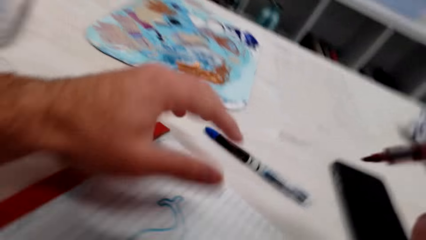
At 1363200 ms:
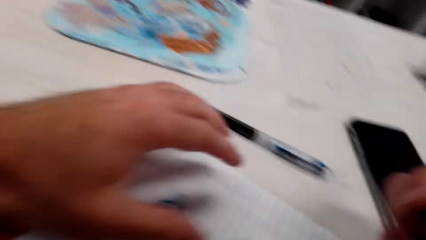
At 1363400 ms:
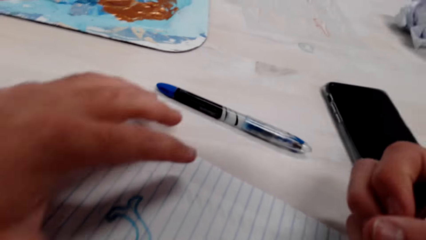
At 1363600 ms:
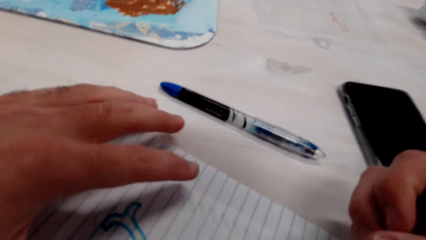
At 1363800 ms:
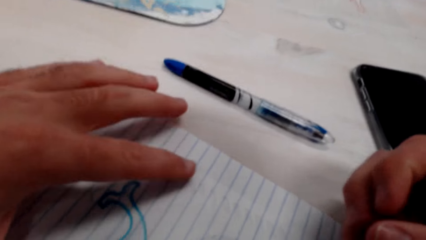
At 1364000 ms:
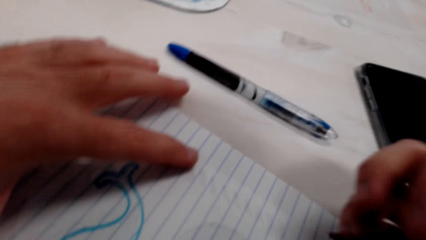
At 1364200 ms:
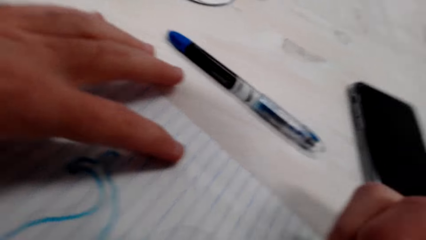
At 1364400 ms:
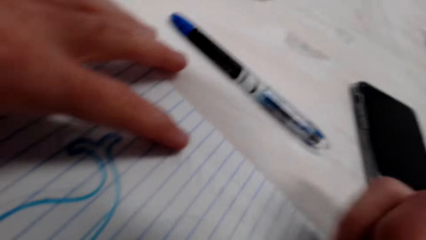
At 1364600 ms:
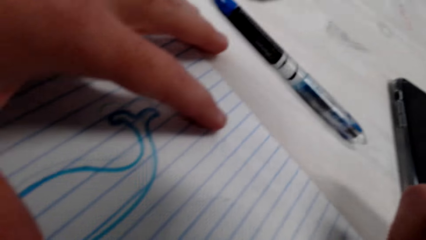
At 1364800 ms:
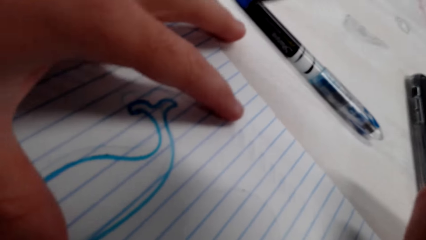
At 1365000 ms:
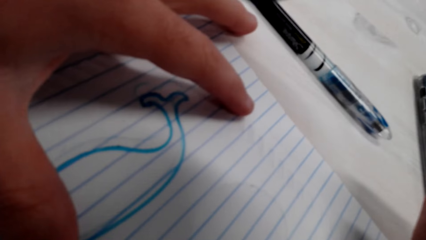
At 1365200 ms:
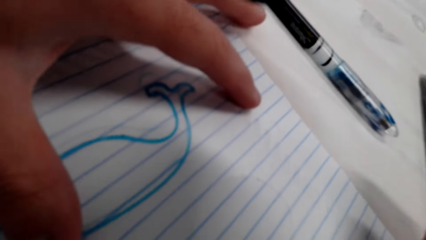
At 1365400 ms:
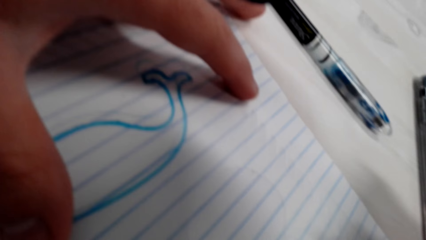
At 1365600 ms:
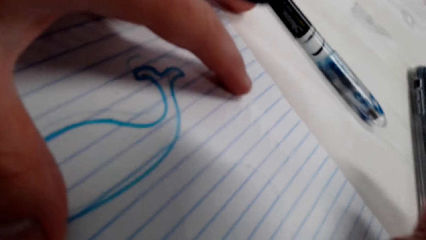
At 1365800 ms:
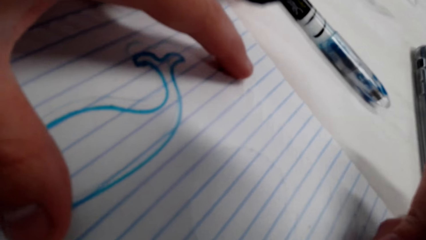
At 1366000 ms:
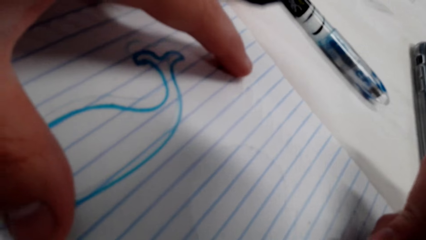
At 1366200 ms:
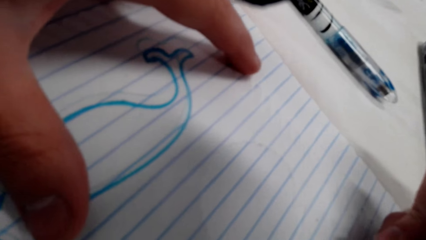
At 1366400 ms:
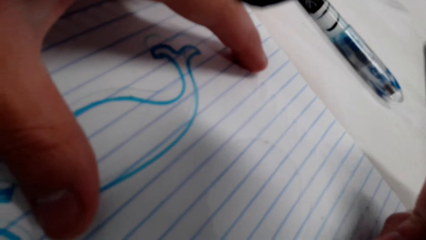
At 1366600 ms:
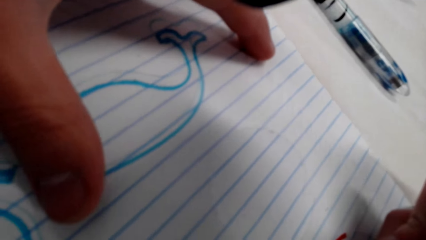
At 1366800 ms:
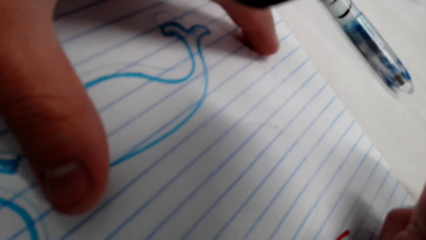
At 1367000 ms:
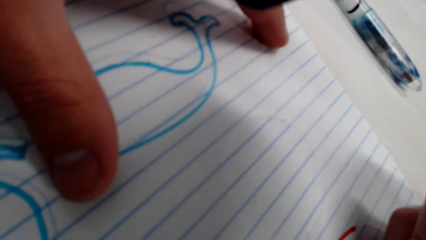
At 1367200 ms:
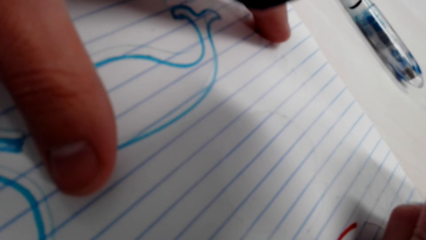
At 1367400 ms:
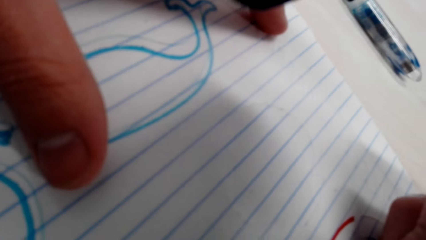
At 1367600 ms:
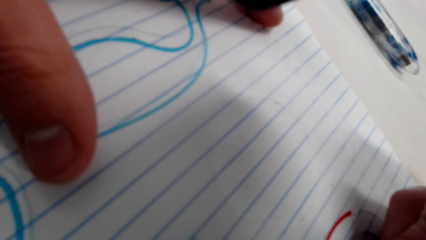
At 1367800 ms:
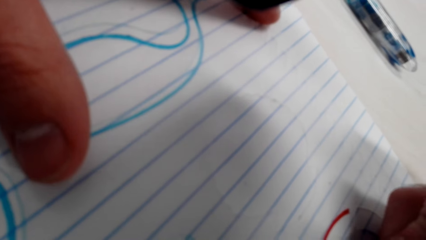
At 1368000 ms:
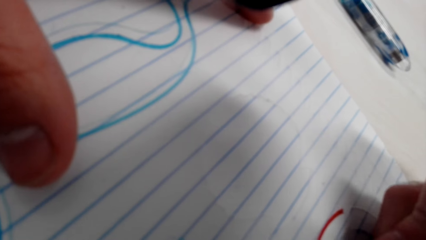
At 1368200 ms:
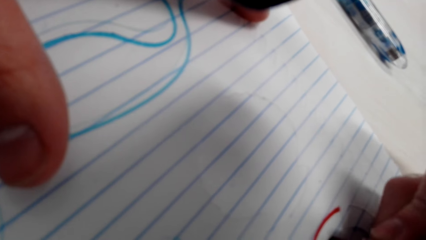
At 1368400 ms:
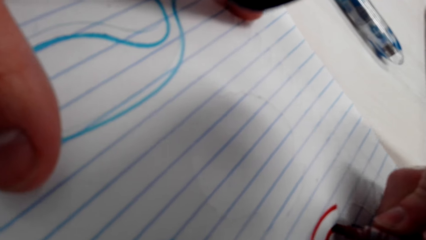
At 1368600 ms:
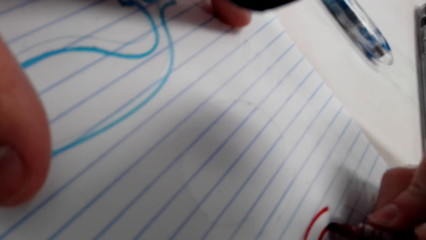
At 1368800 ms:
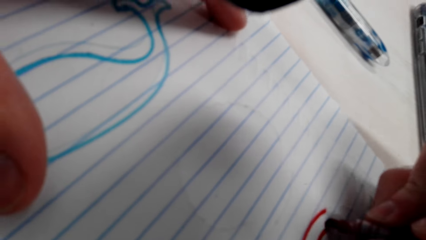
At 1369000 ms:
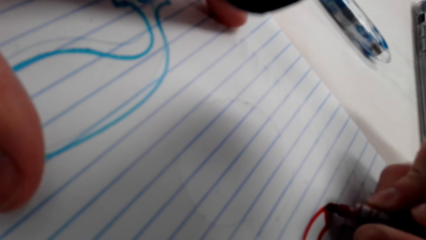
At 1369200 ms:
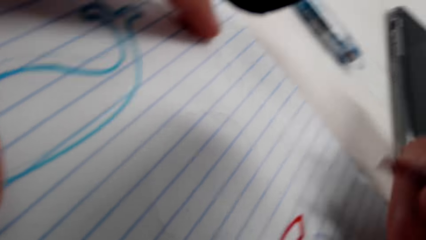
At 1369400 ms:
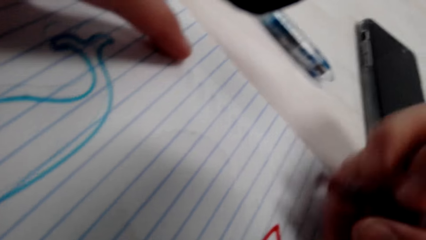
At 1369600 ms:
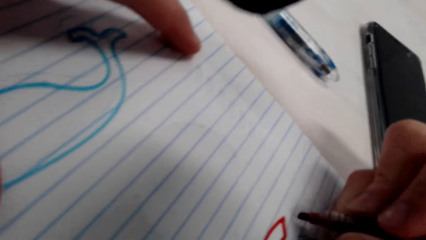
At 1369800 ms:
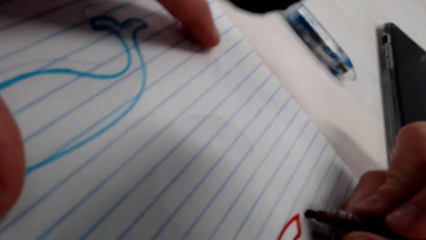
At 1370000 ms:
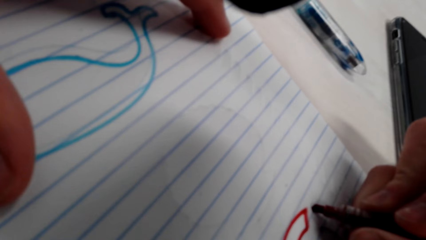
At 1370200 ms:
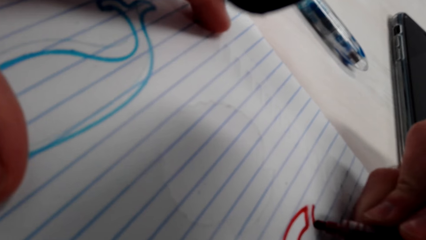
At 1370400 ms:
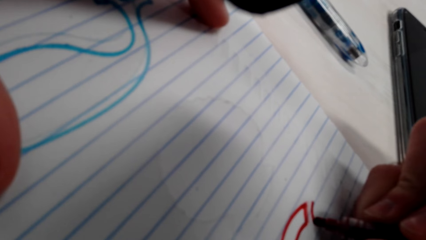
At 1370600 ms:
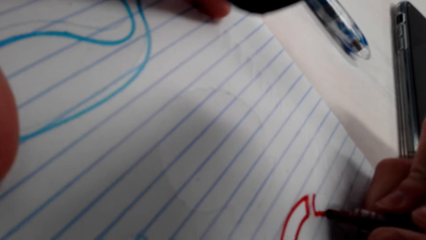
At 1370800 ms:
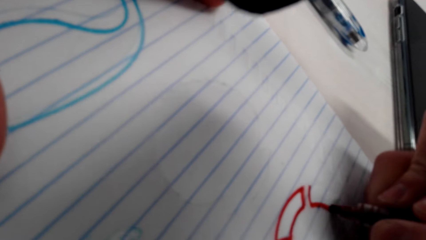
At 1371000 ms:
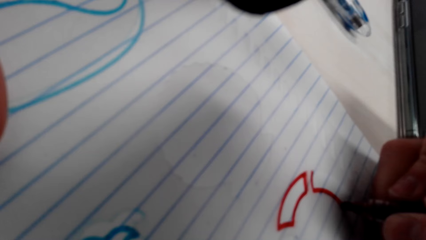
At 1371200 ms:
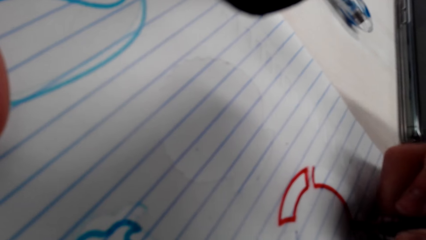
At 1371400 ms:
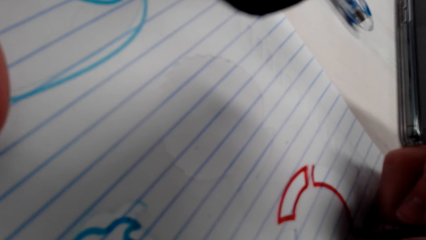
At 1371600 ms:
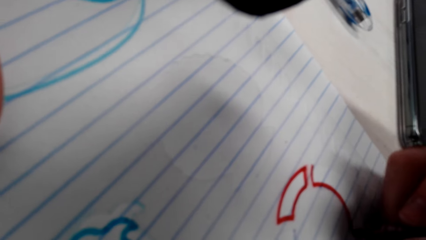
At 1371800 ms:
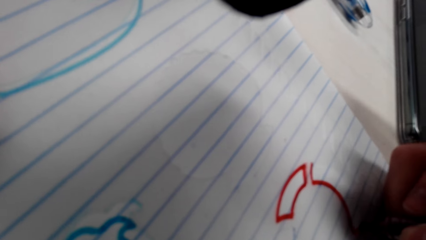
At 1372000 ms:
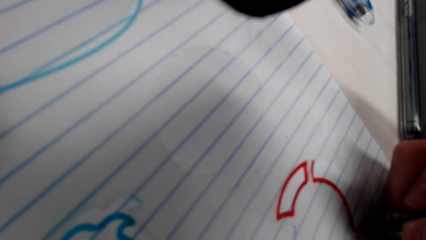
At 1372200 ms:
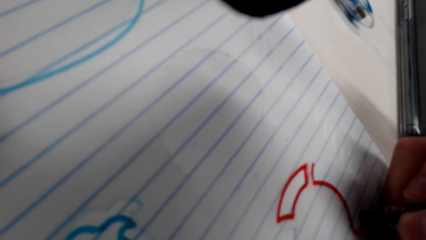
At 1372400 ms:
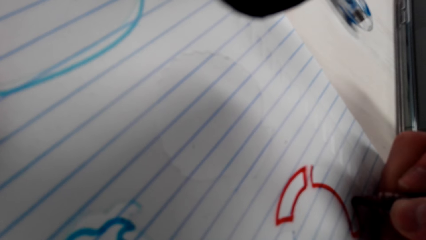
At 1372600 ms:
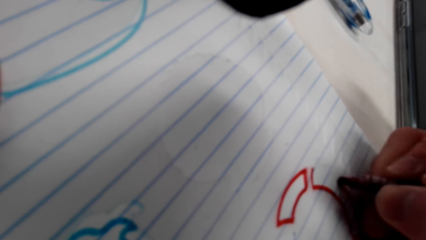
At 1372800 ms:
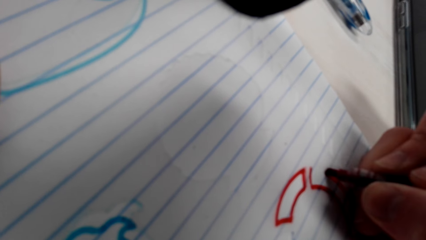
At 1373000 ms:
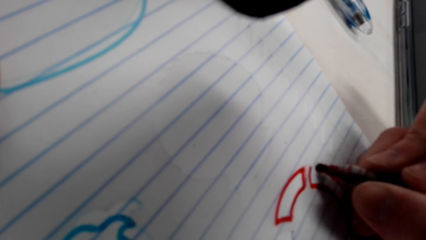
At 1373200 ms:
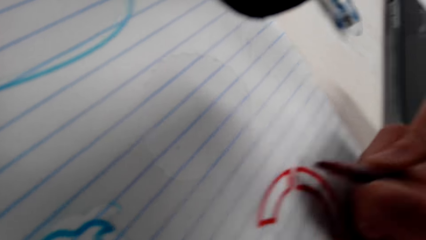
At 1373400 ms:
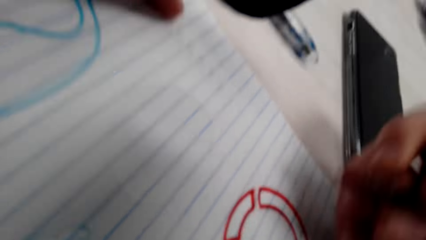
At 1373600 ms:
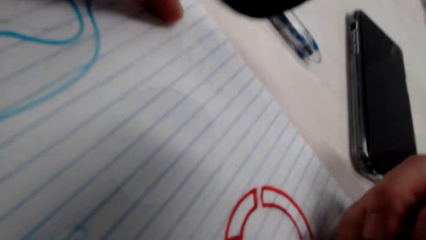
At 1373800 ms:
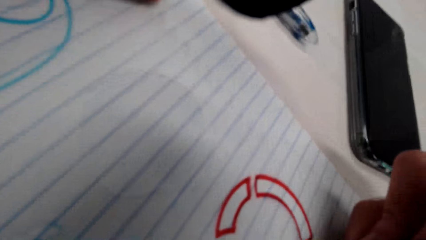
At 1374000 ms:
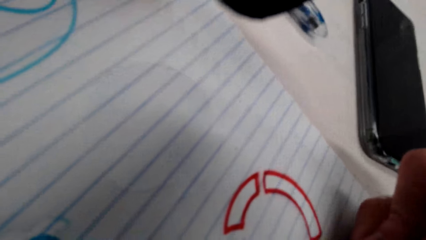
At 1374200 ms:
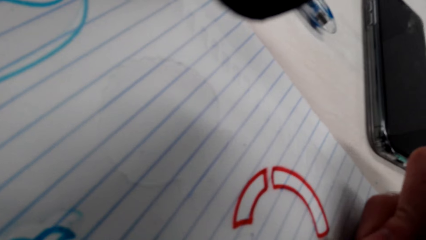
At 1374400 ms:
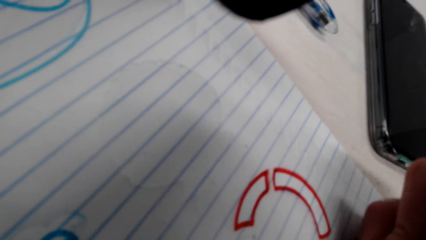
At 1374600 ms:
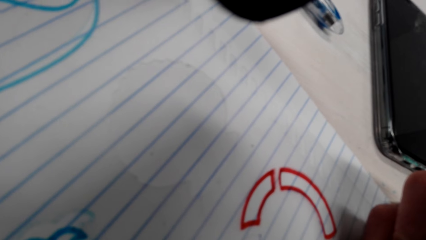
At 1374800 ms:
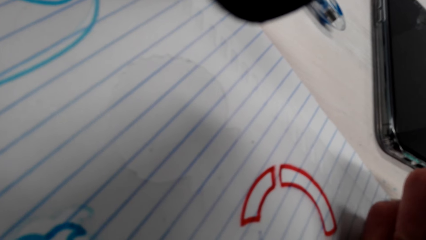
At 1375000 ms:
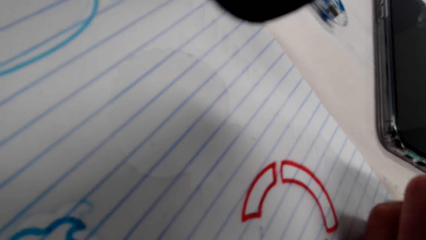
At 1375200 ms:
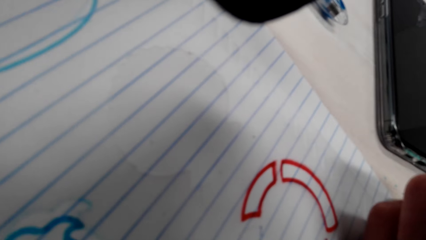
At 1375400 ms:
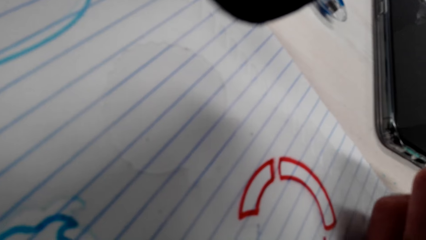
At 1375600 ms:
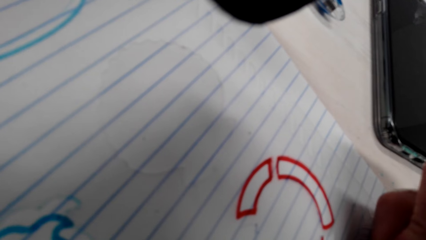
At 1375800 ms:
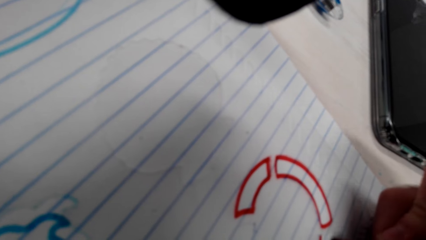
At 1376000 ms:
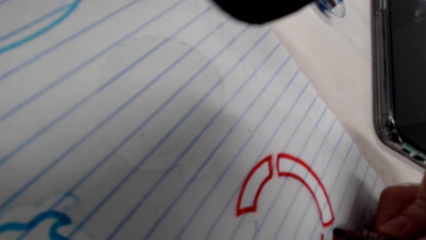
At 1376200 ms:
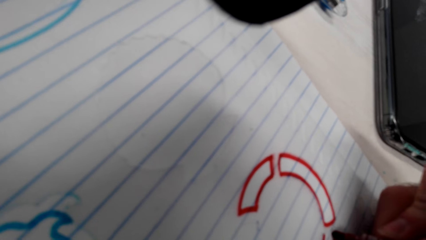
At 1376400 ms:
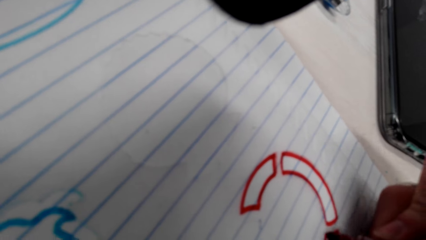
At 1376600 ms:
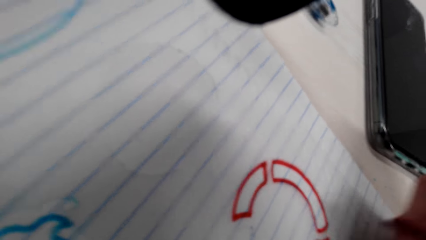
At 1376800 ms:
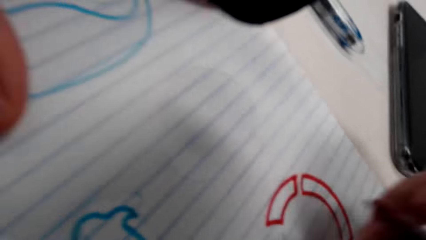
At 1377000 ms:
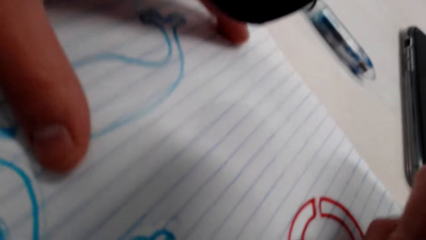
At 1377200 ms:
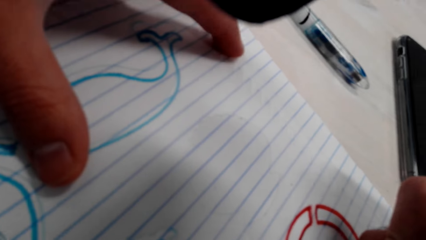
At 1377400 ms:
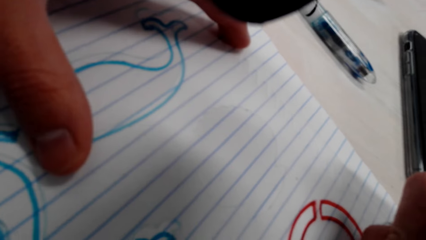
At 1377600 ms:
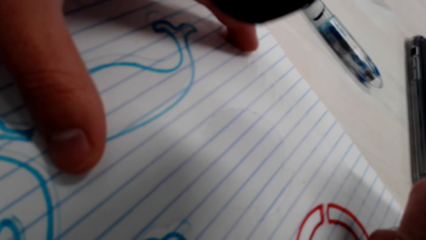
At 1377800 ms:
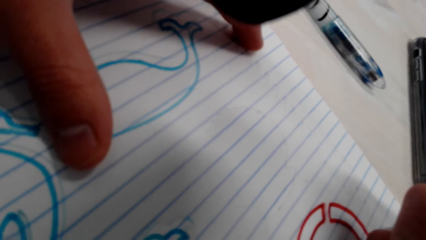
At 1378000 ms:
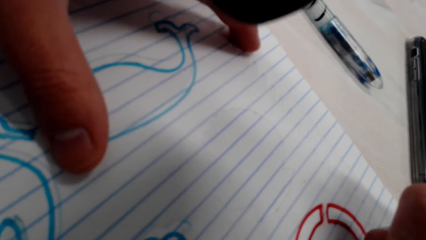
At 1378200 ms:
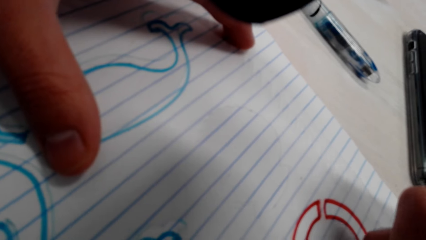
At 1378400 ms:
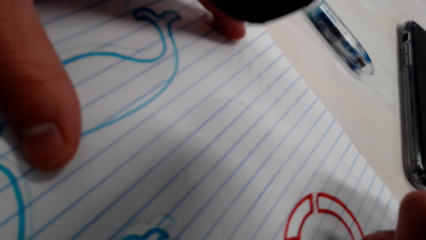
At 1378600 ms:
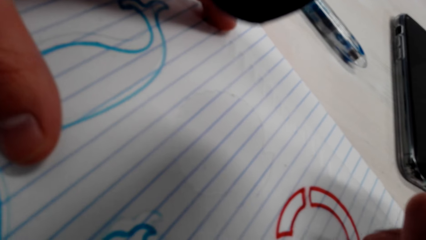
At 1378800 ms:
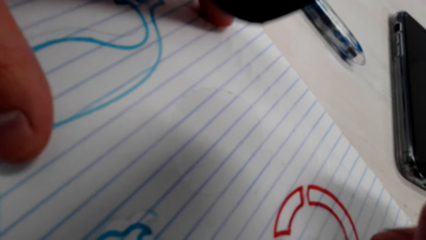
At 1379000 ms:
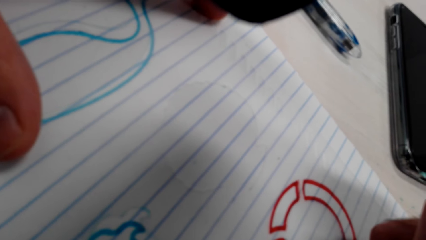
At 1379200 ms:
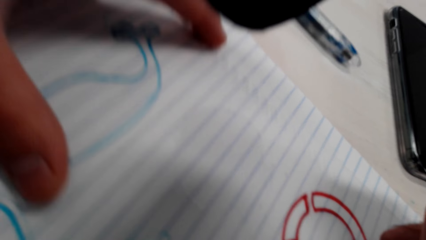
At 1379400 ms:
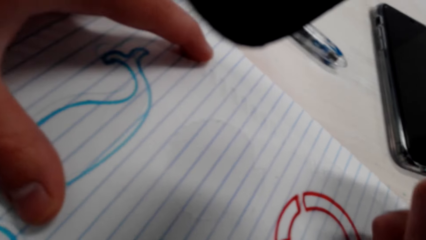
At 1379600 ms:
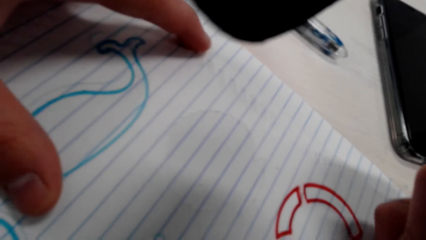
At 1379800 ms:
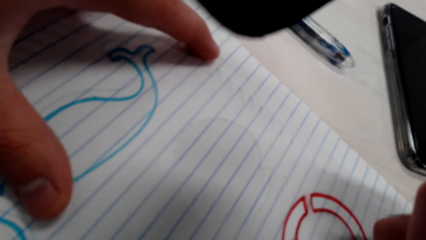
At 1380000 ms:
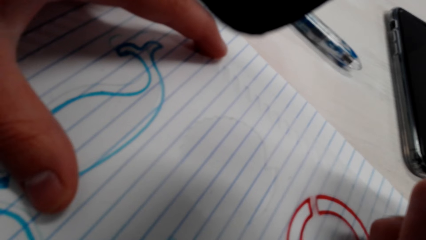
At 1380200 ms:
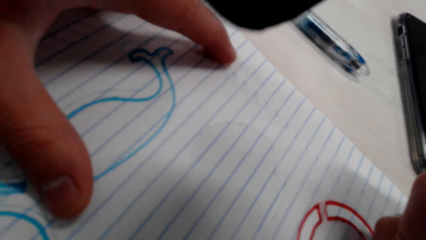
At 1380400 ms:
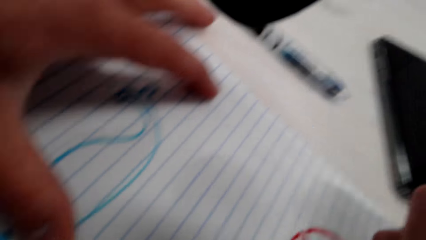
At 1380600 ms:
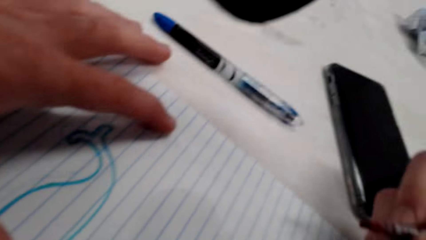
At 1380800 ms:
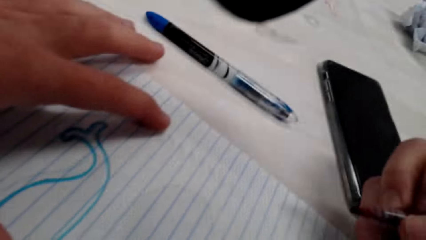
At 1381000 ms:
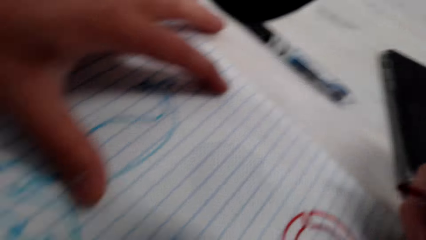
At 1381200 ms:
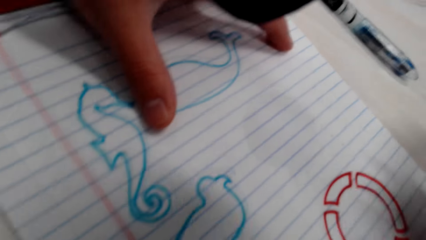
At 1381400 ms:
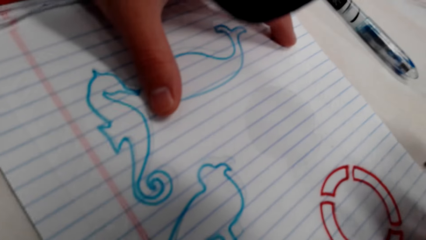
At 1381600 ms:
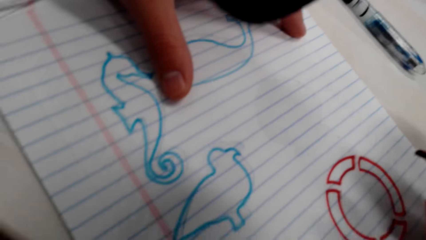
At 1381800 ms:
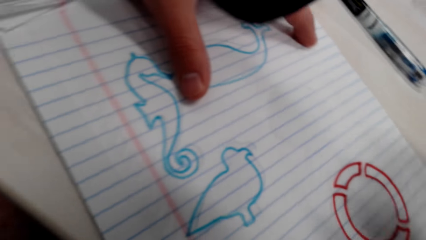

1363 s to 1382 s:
The camera wearer draws on a book with a marker pen. They hold the paper. They draw on the paper.
